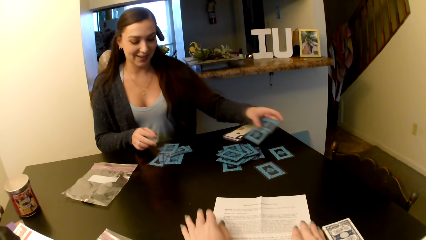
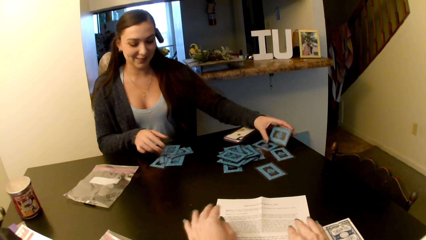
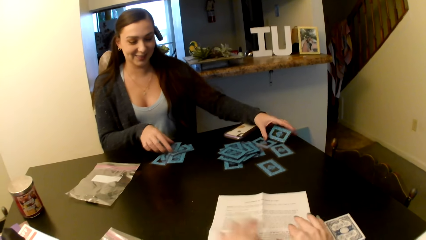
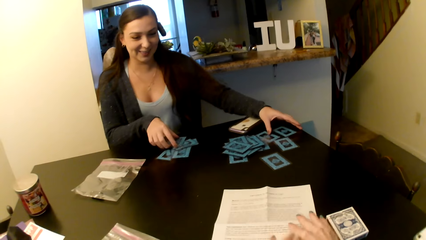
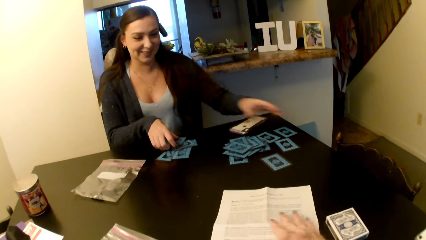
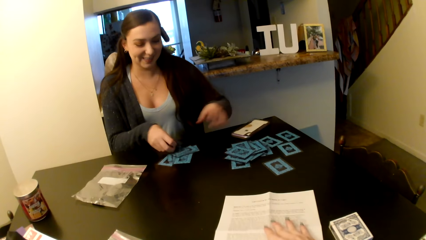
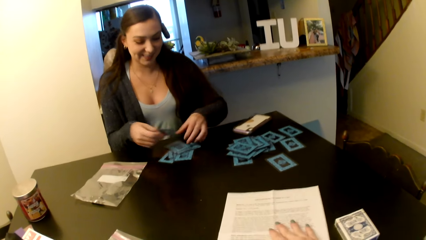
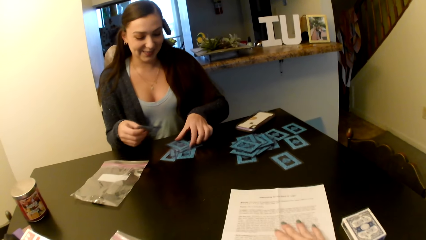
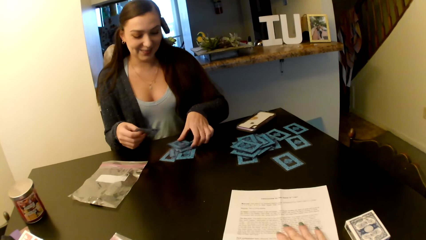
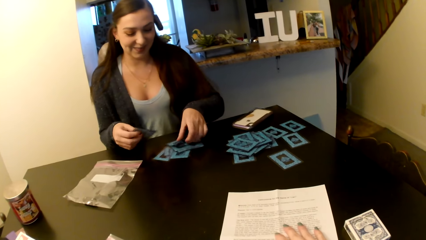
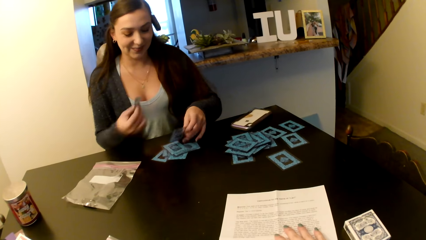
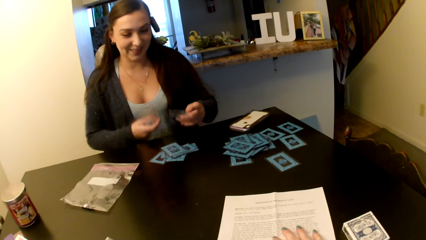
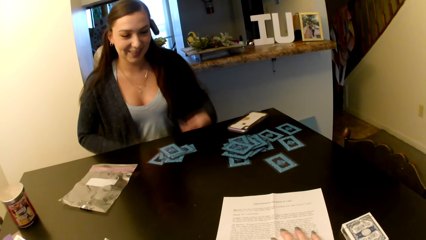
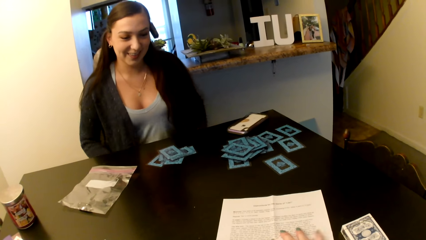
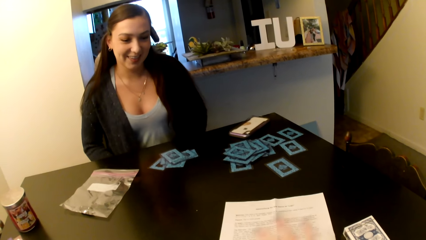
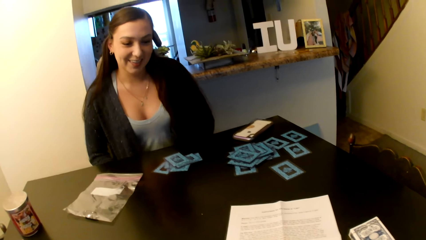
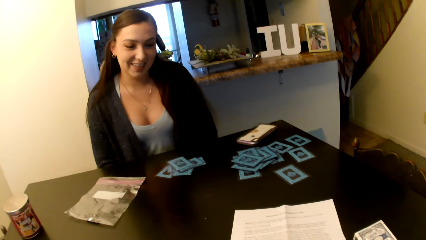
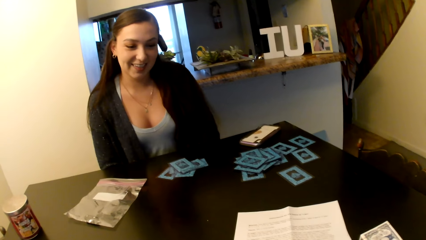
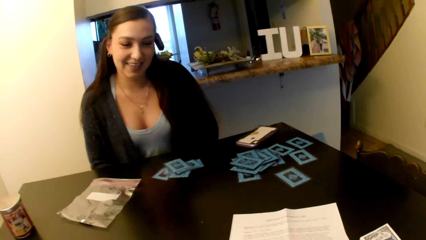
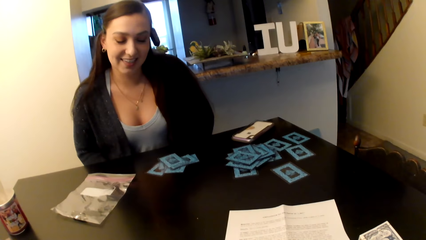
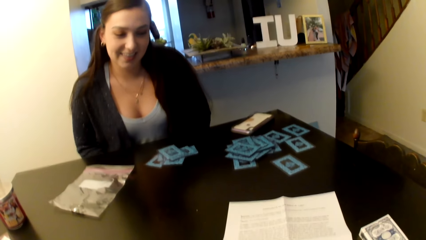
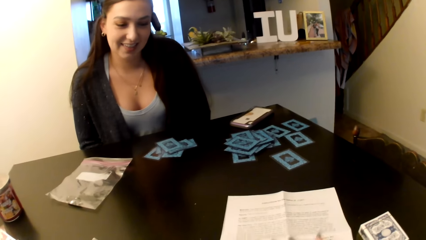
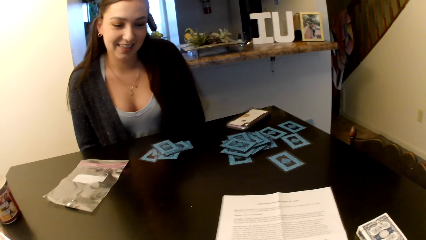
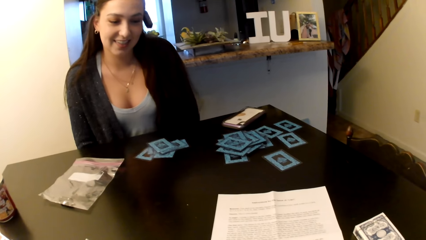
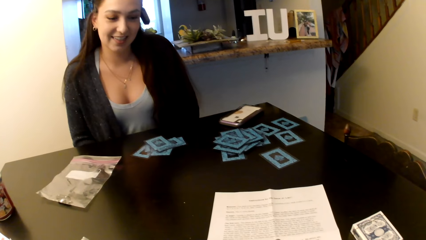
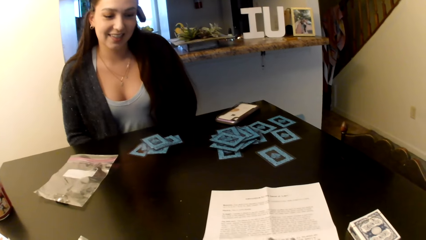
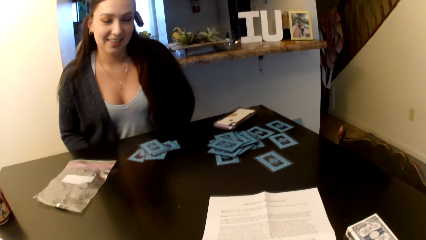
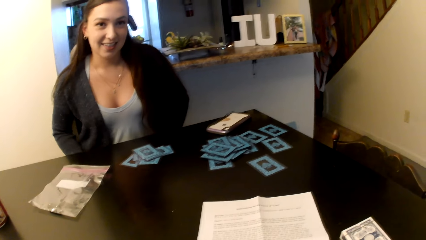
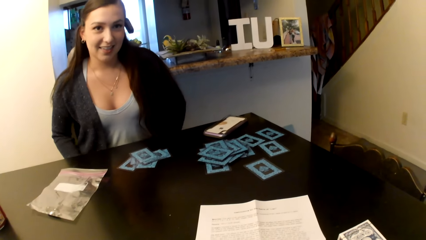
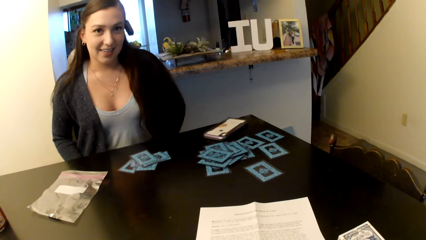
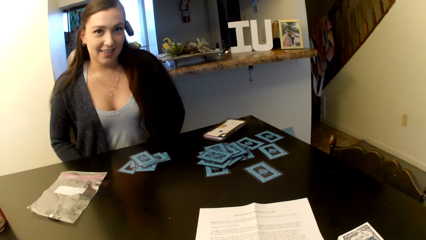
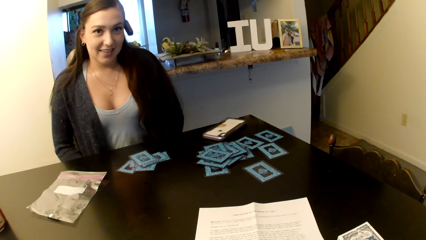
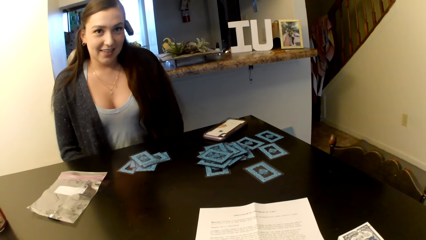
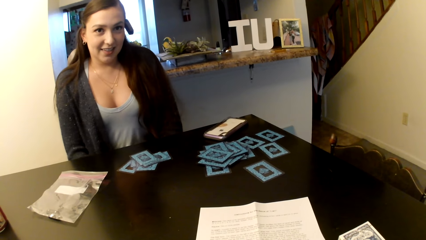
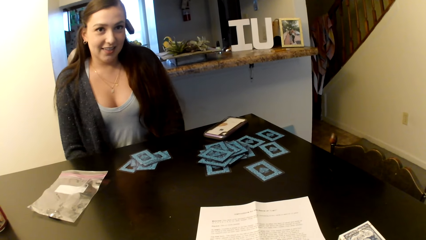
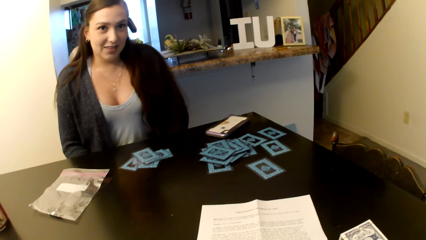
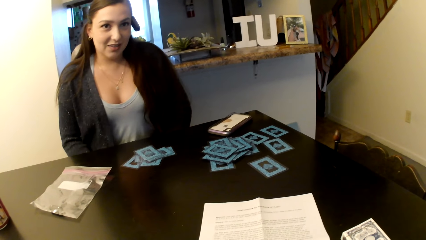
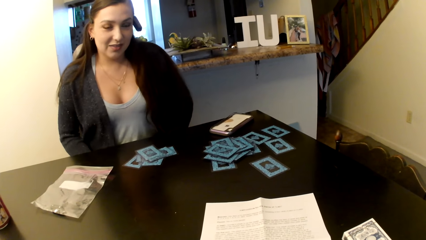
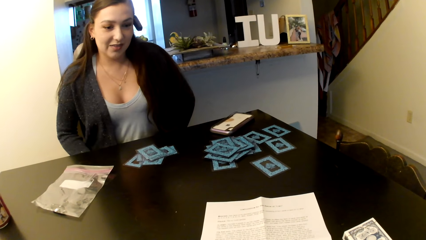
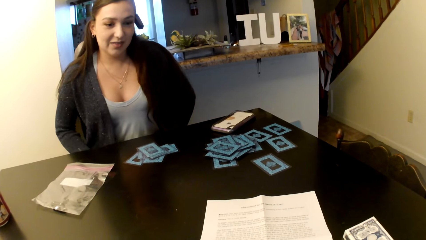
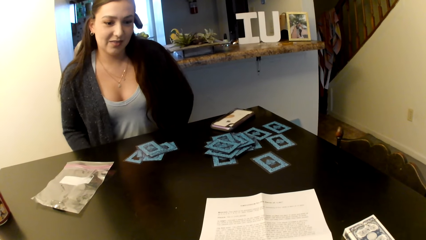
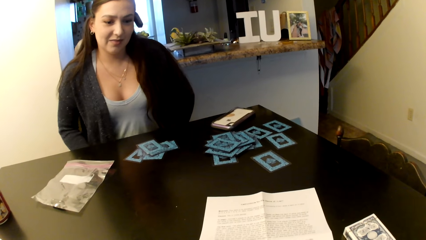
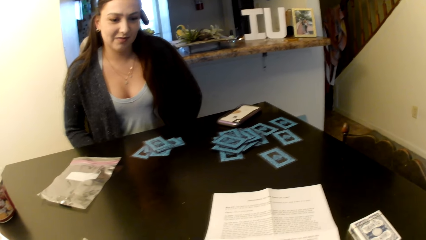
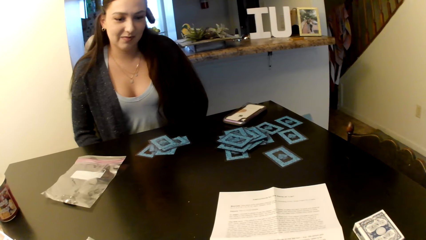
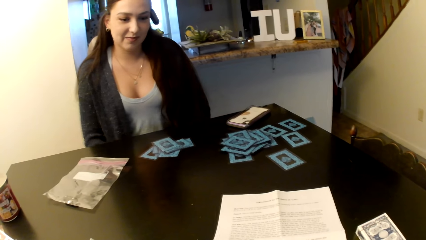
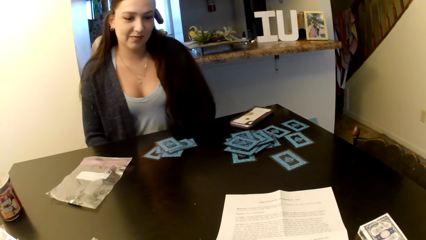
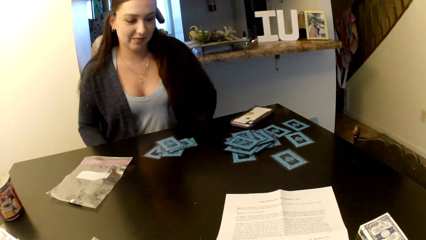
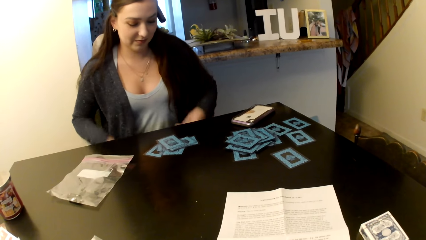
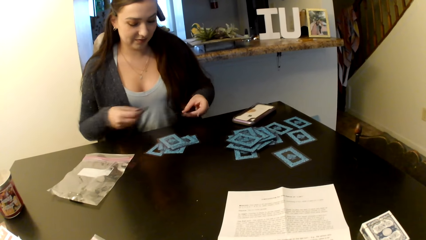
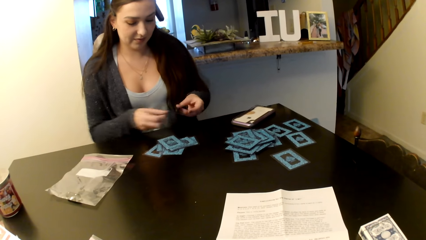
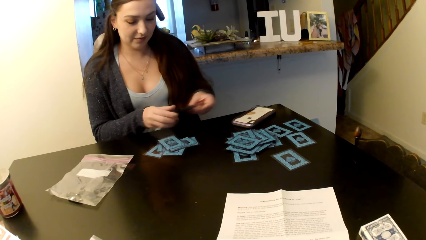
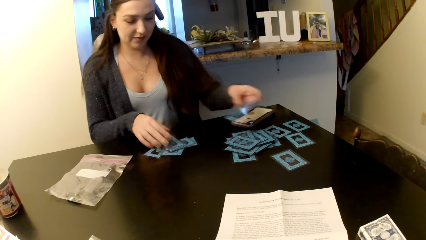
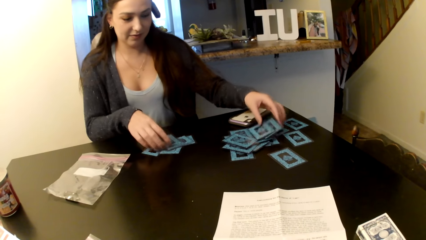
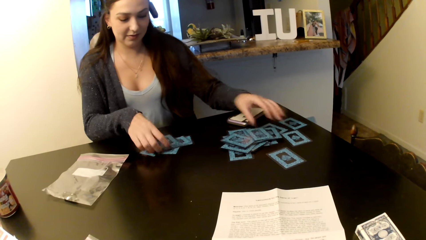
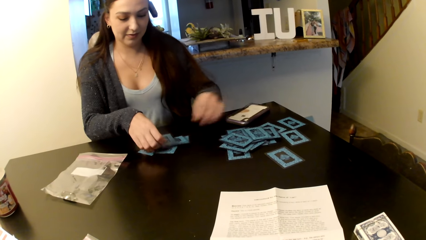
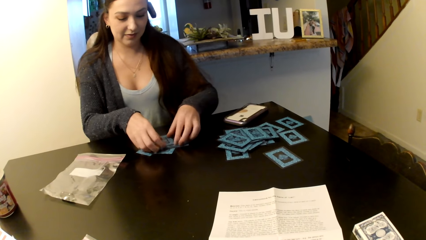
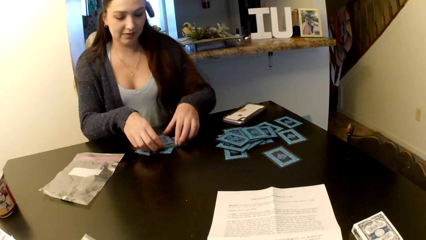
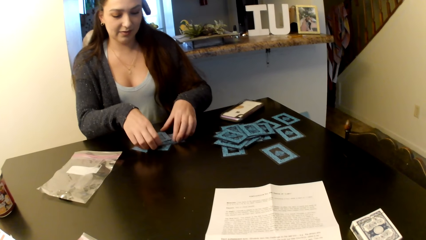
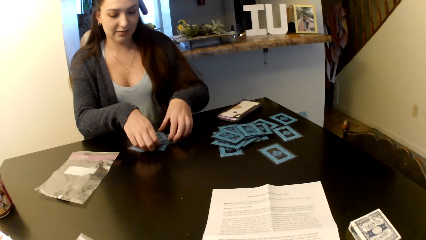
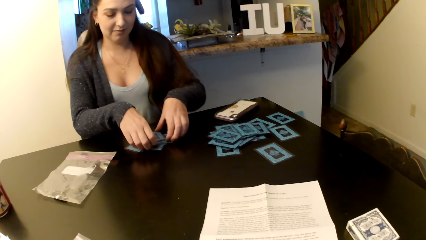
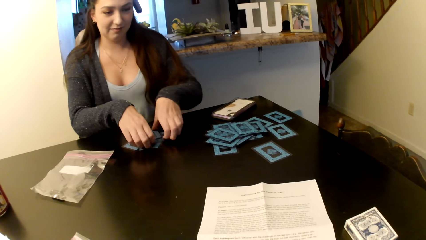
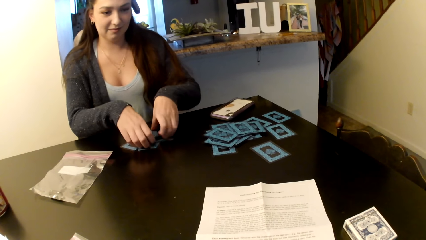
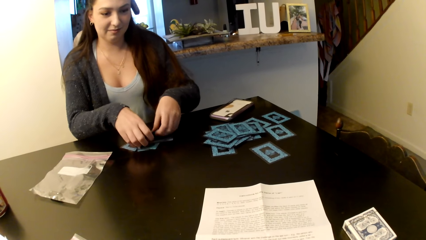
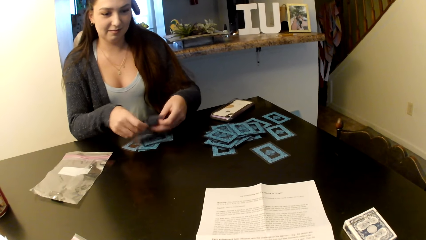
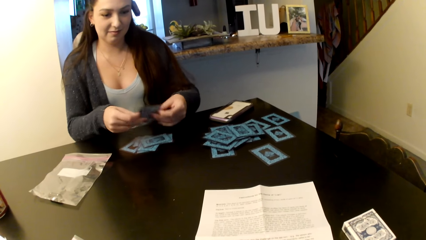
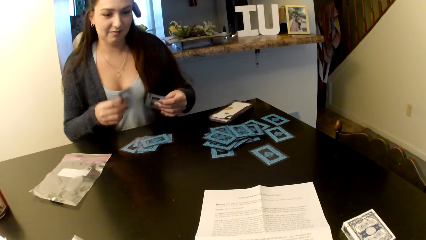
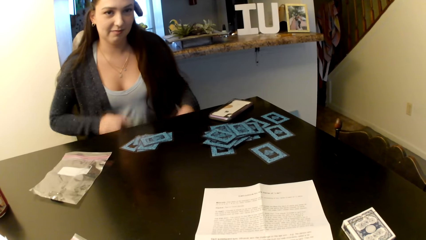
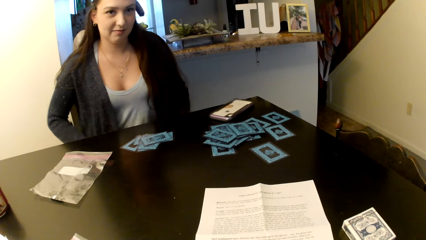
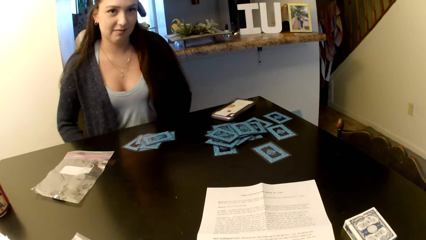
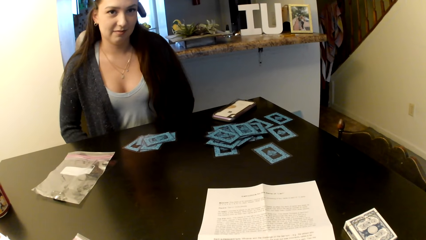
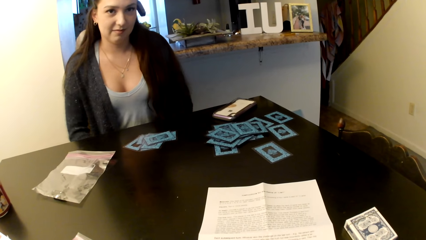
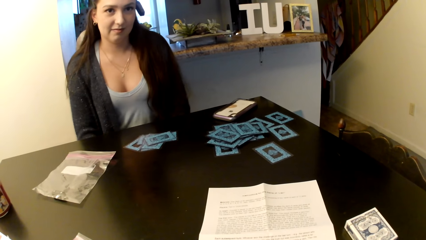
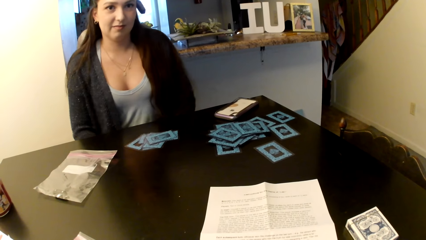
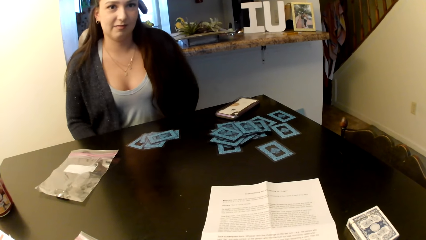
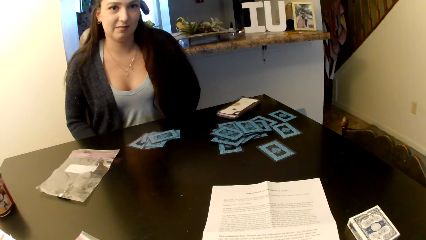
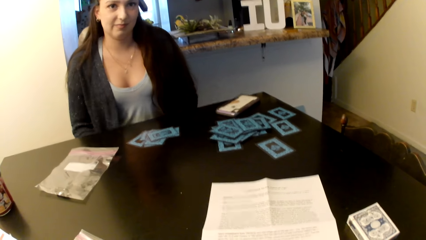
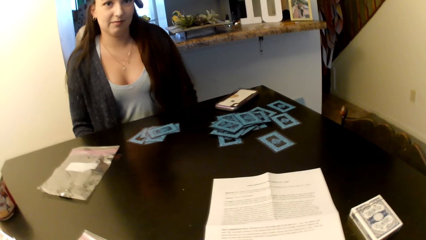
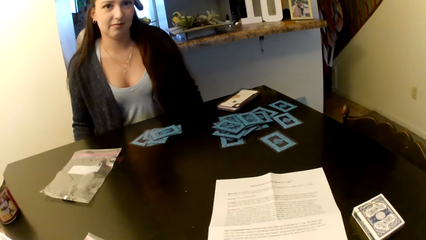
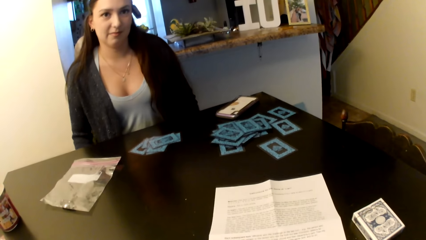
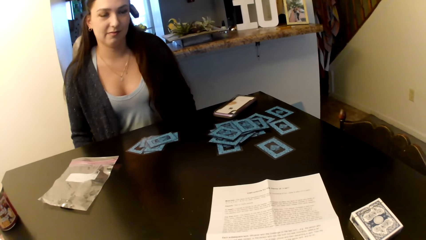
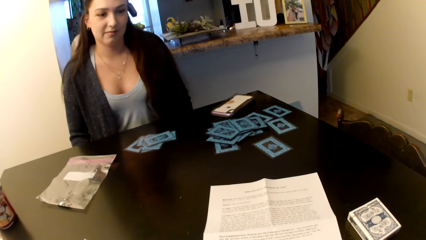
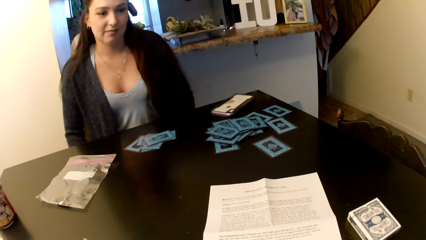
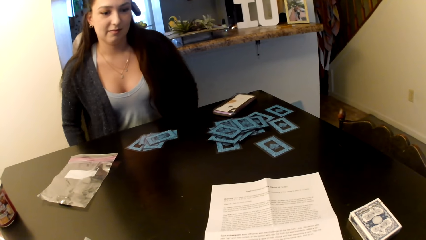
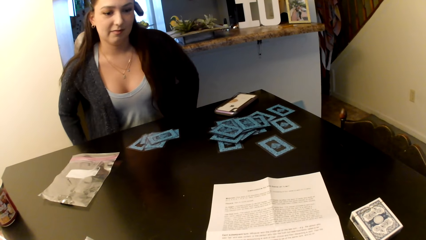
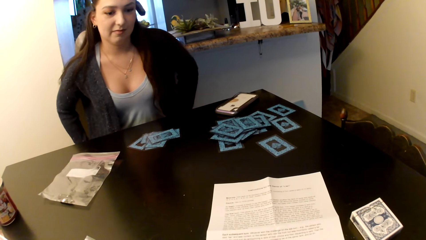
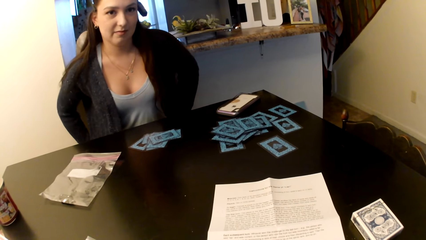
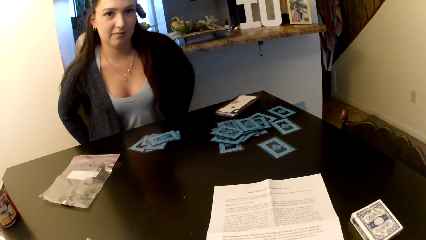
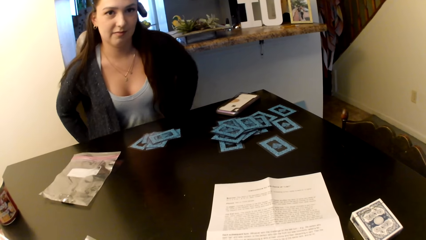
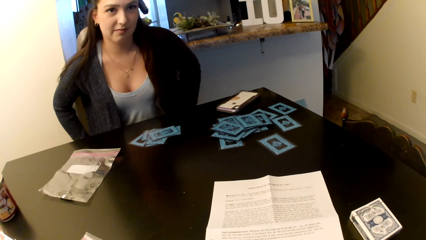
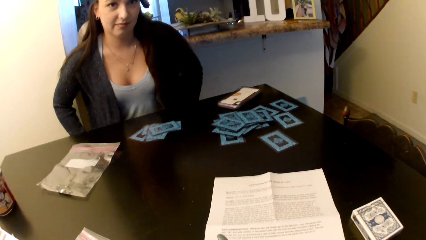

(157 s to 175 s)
The camera wearer reads the paper. A woman shuffles the cards.
